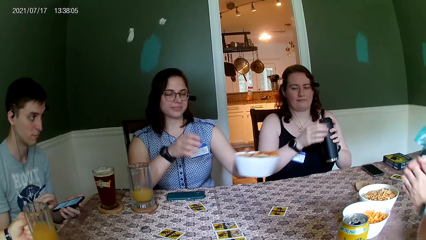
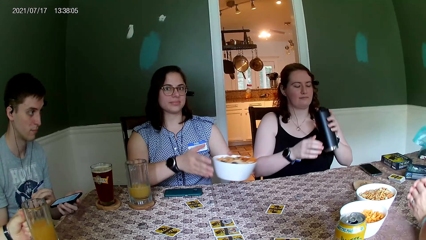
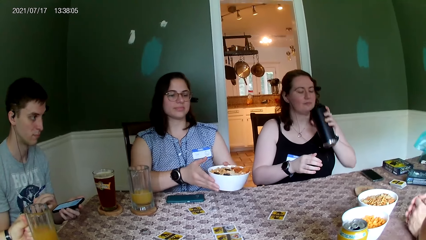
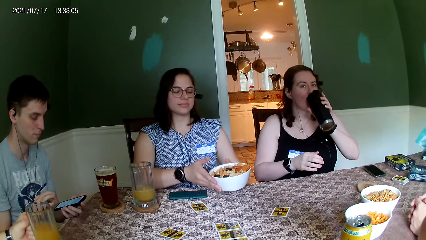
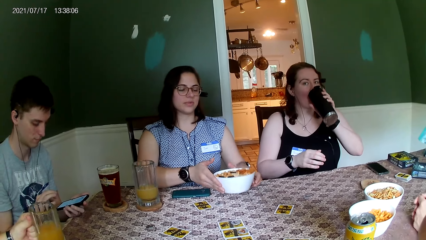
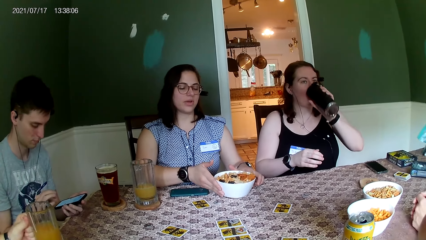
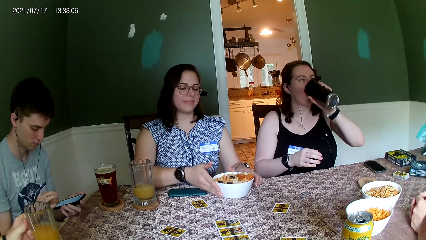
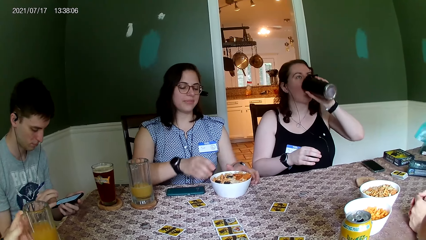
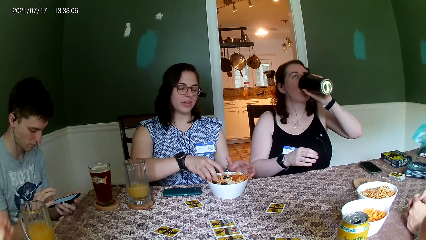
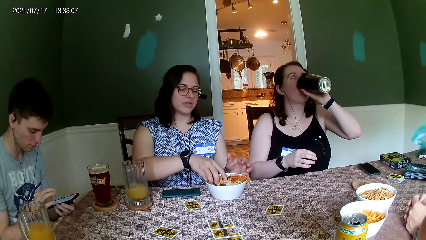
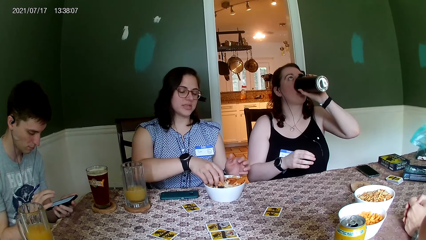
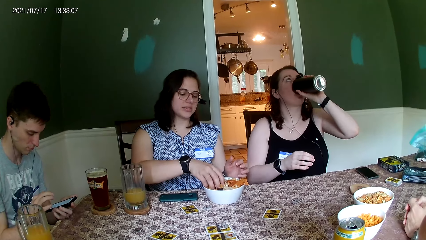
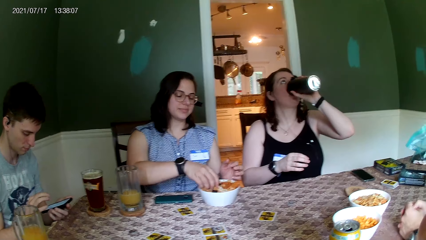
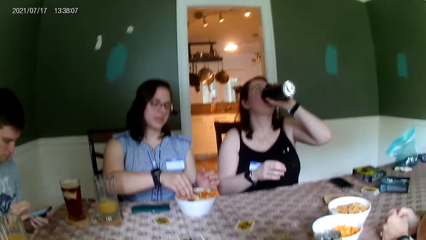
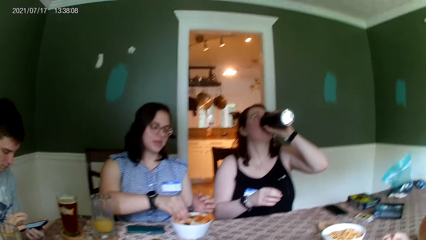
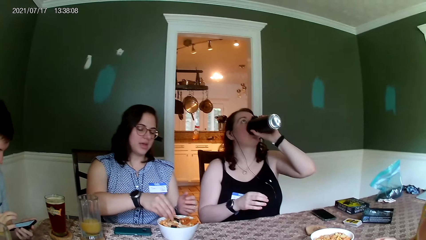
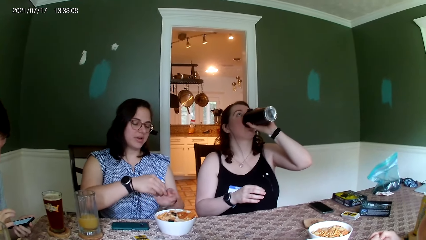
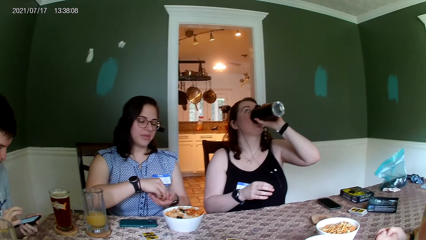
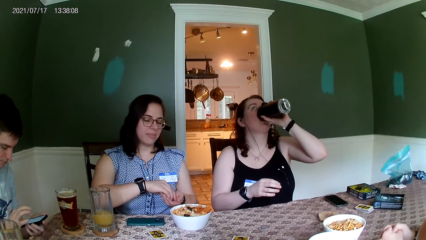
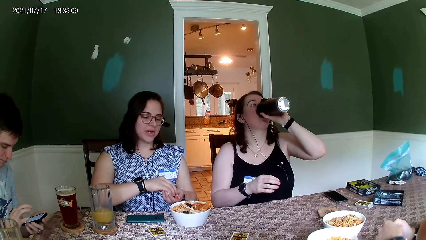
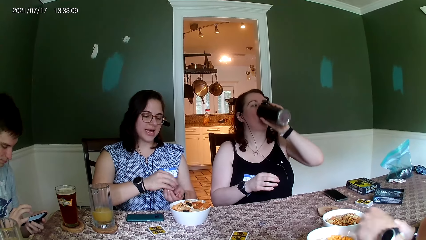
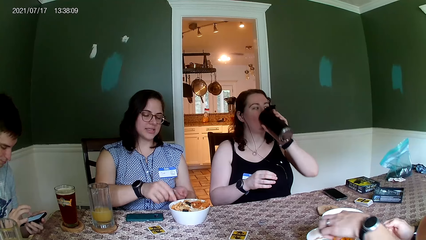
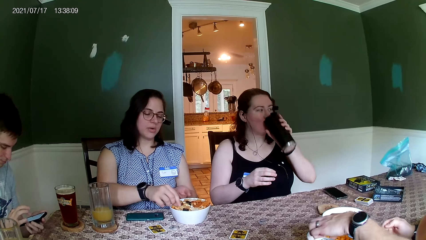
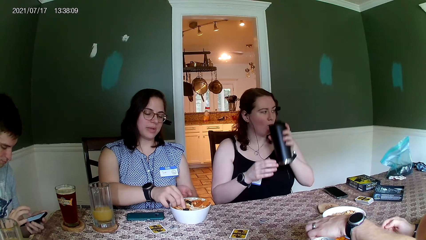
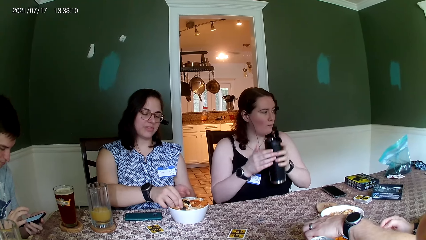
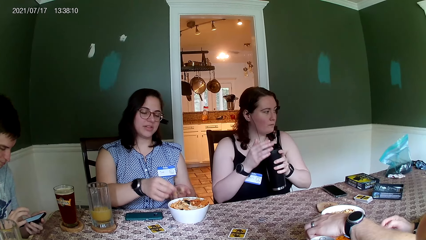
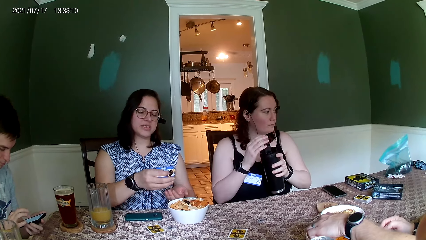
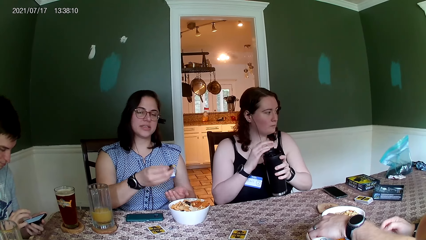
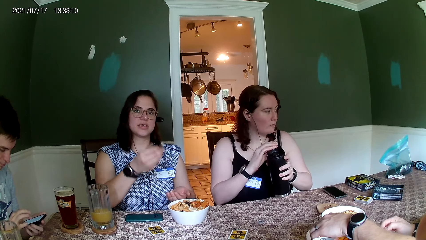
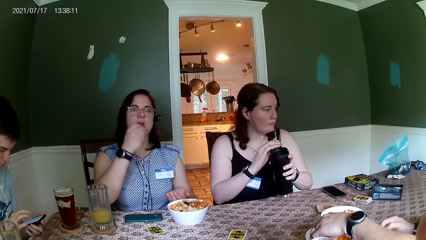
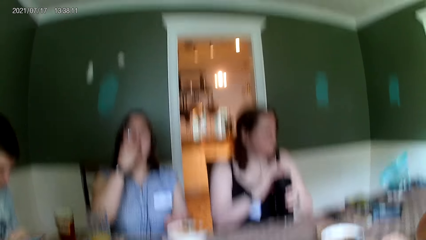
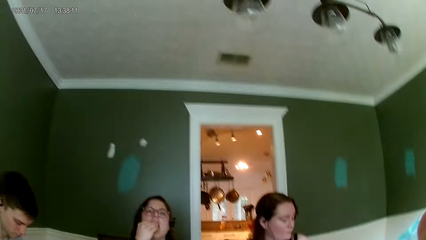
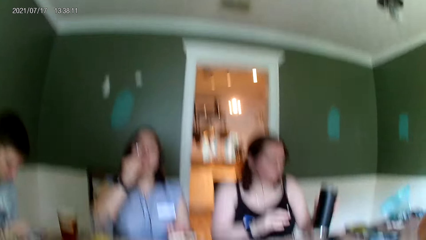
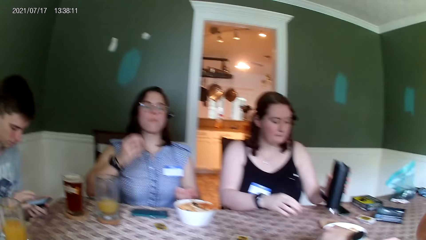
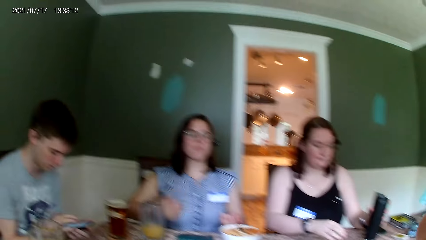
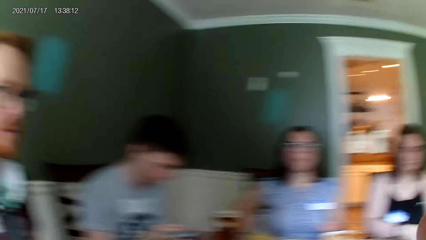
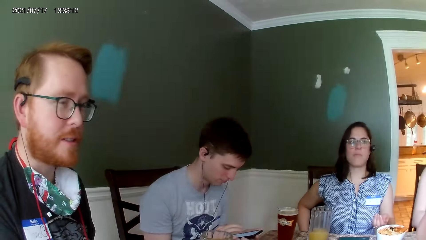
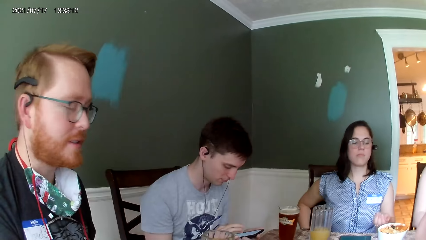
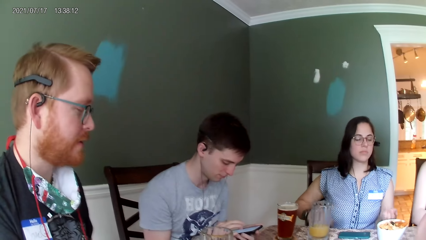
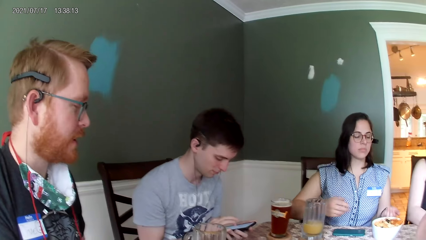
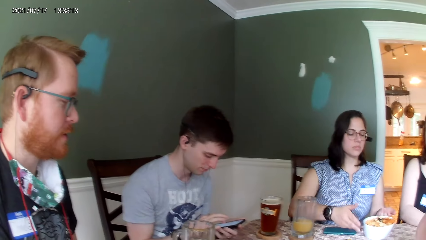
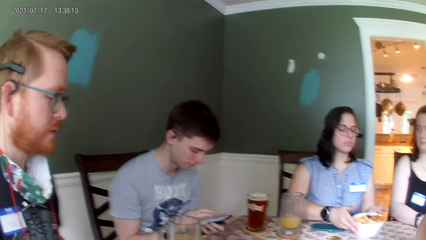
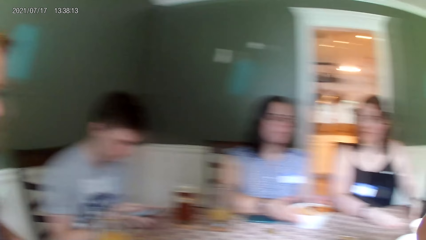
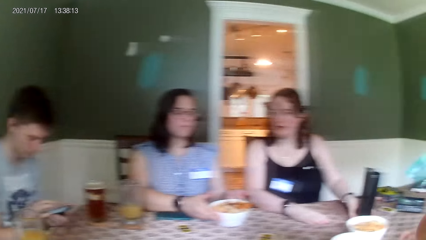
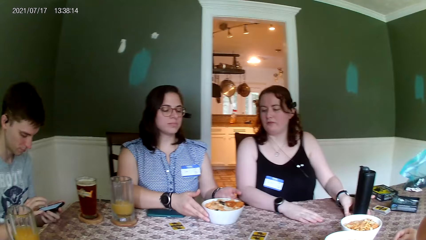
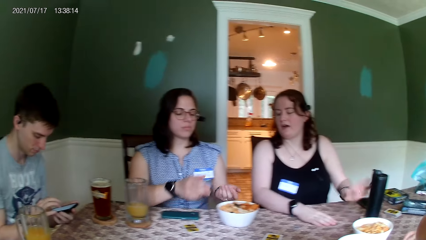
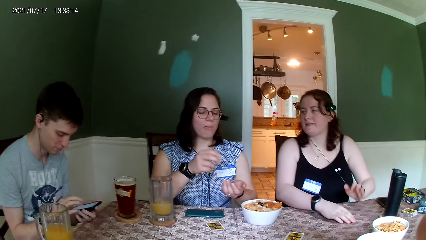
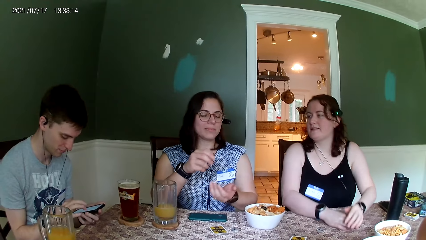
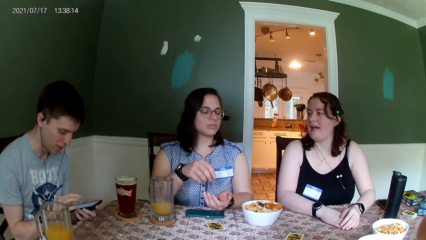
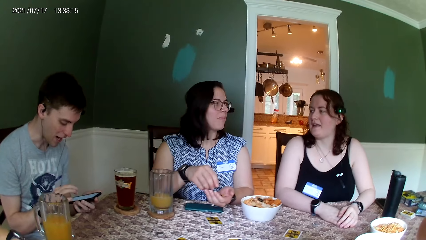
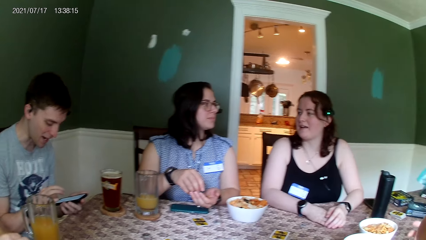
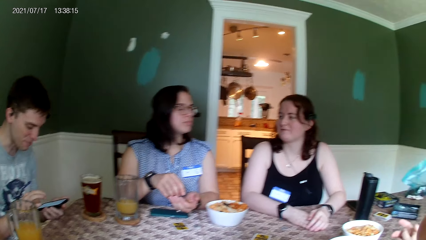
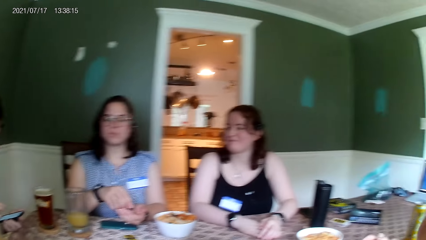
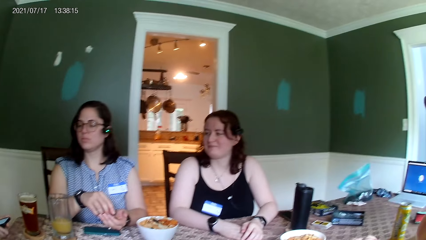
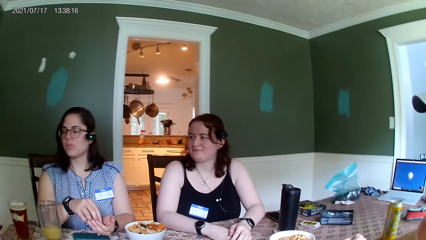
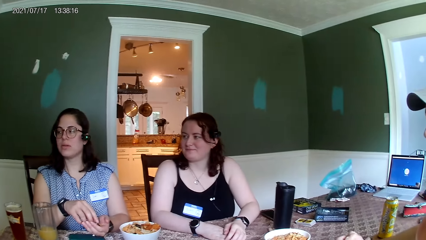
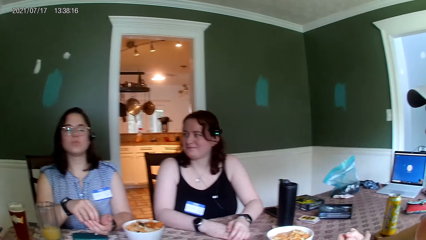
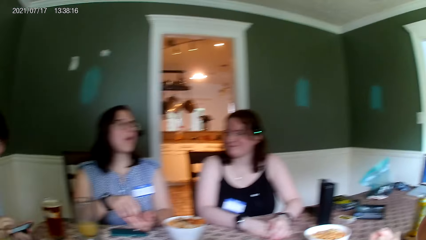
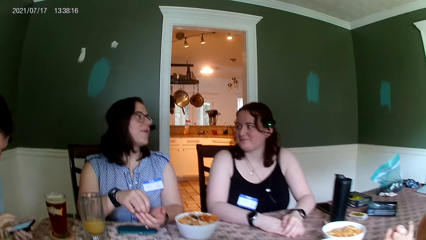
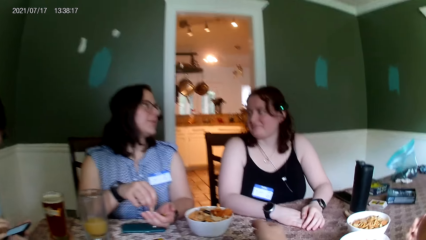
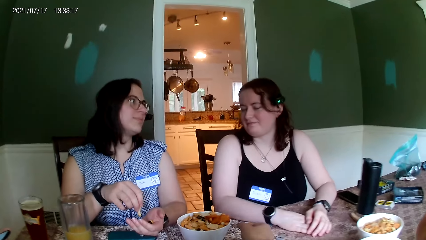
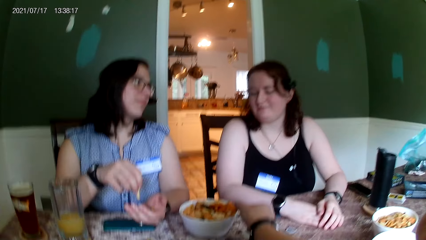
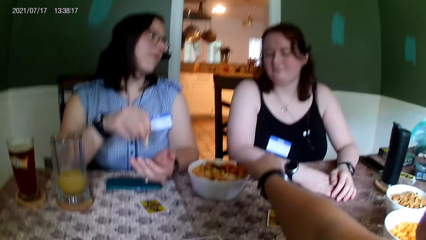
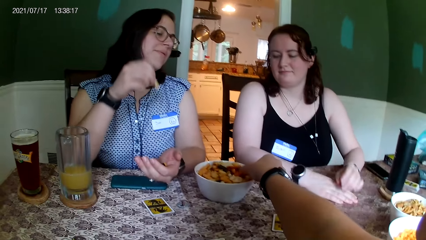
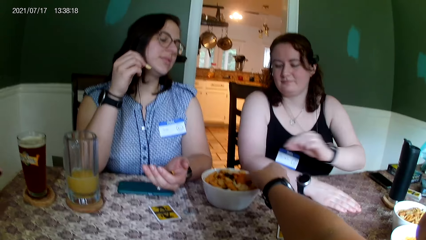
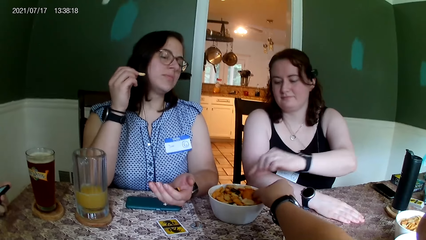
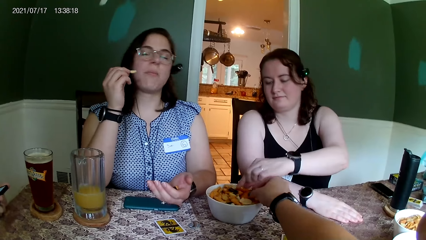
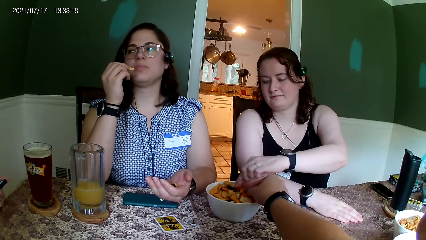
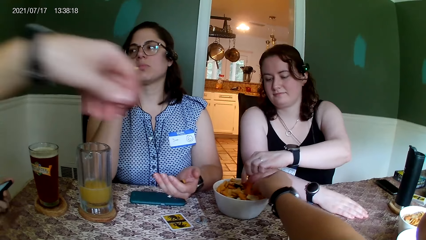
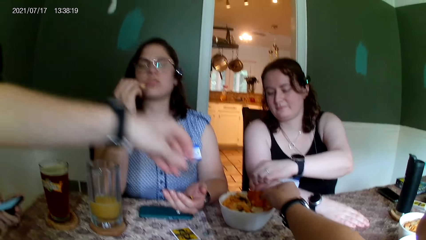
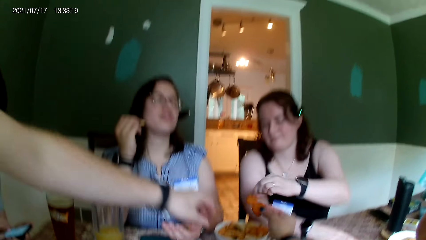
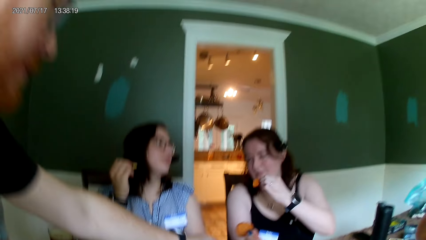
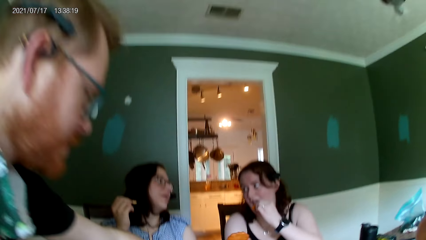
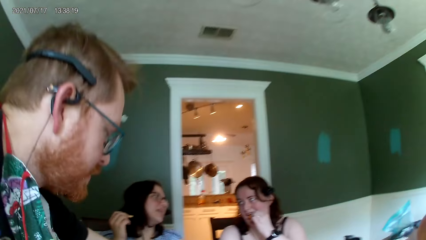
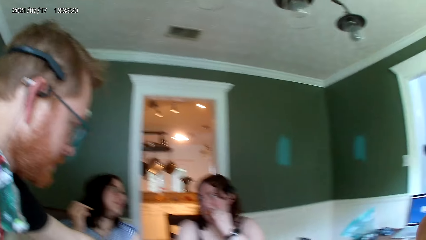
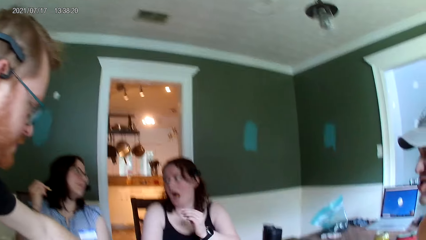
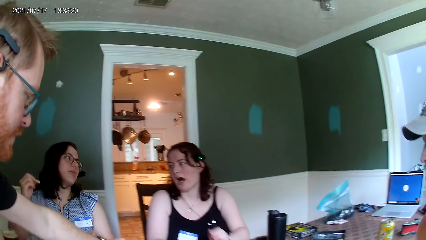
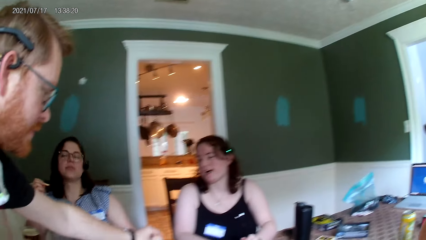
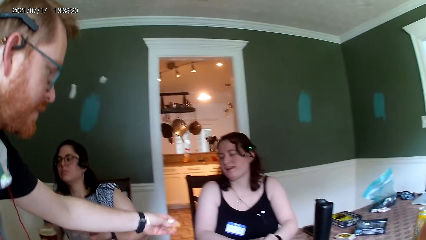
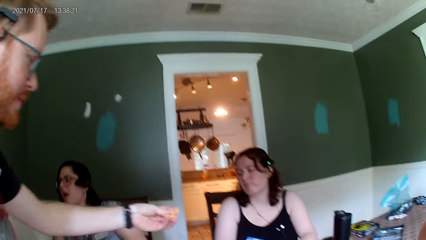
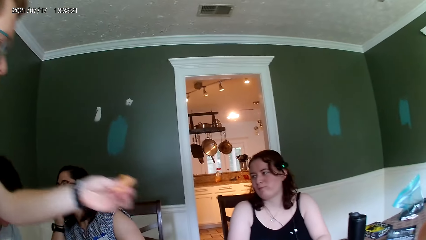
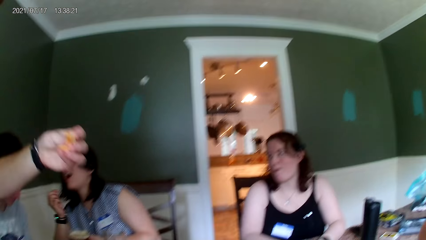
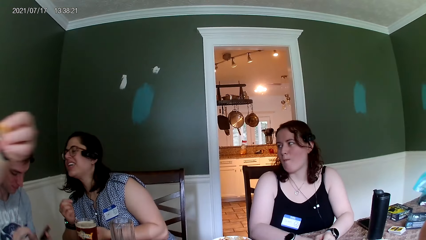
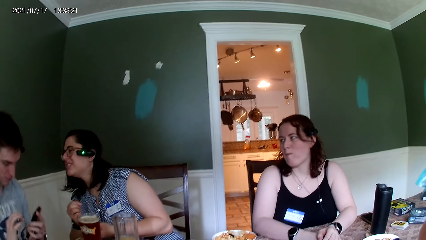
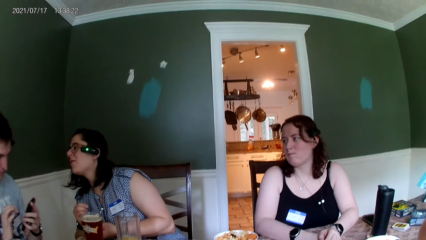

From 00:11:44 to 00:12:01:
A man places the cup in his left hand on the table. The camera wearer dialogues with people at the table. A woman drinks from the bottle in her left hand. Another woman picks food from the bowl on the table with her right hand. The other woman places the food in her right hand into her left hand. Another man picks food from the bowl on the table with his left hand. The other woman picks food from the bowl on the table with her right hand. The first woman closes the bottle in her left hand with her right hand. The other woman places the food in her right hand into her mouth. The first woman places the bottle in her left hand on the table. The first man converses with the group of people at the table. The other woman holds the bowl on the table with both her hands. The camera wearer picks food from the bowl on the table with her right hand. The first woman picks food from the bowl on the table with her left hand. The first man picks food from the bowl on the table with his left hand. The camera wearer eats around the table.
